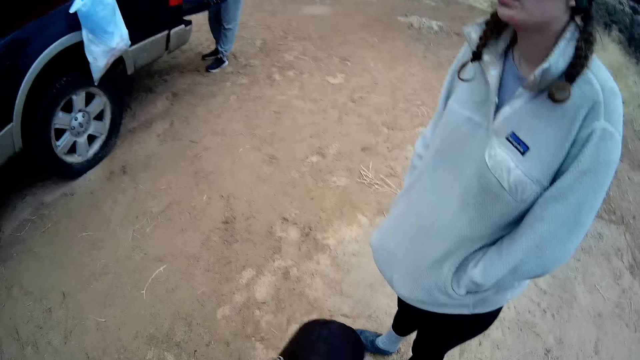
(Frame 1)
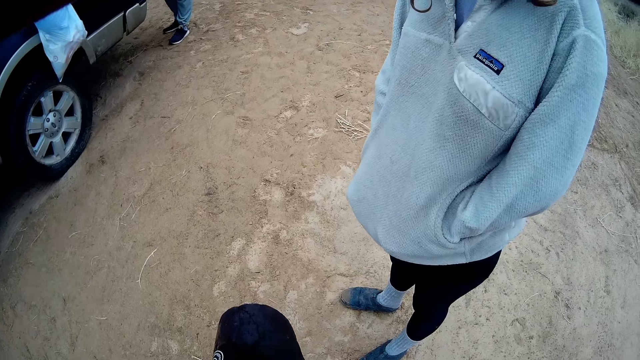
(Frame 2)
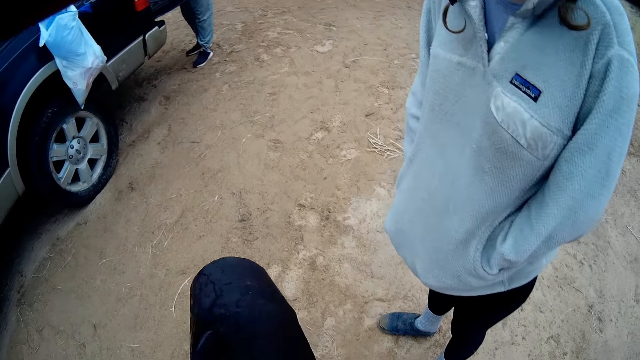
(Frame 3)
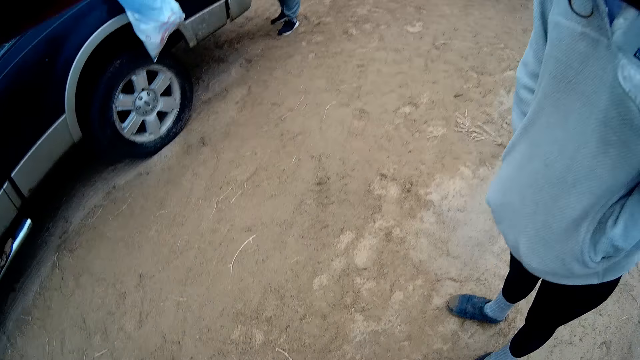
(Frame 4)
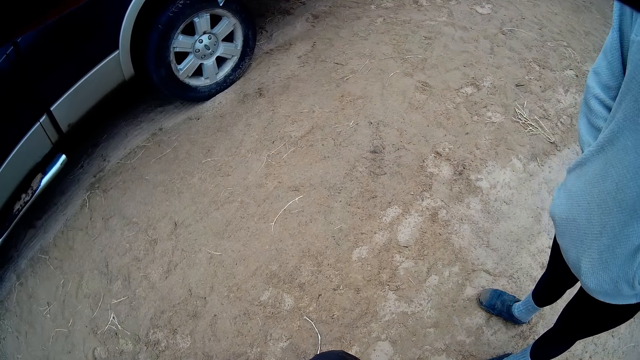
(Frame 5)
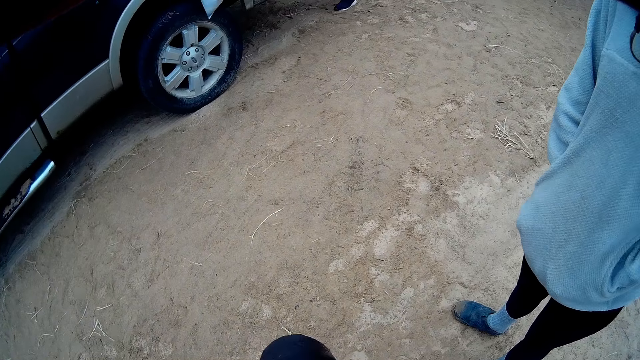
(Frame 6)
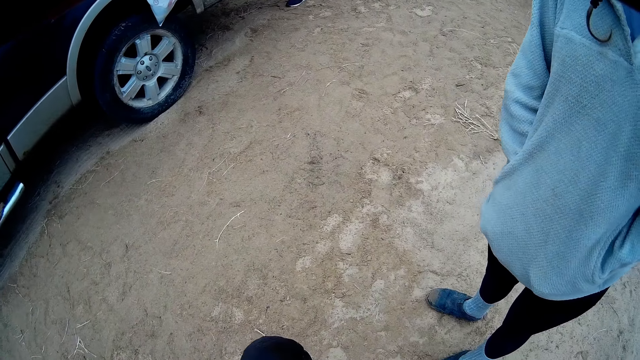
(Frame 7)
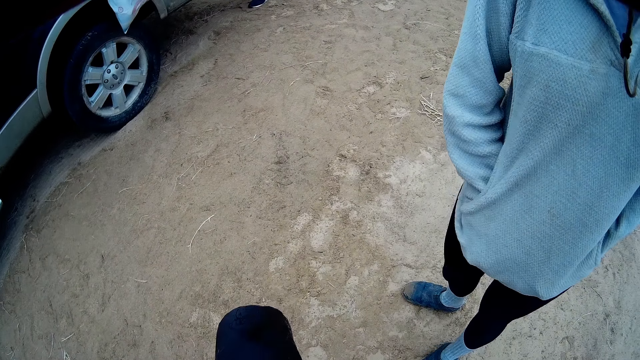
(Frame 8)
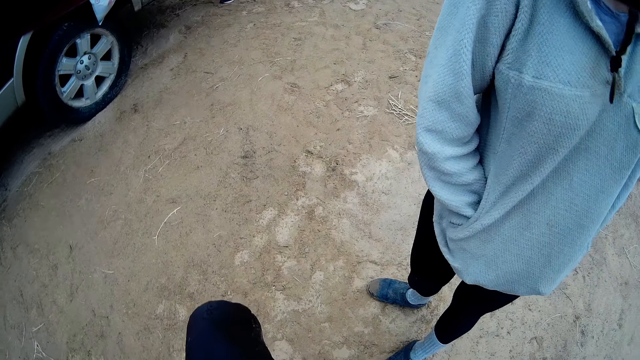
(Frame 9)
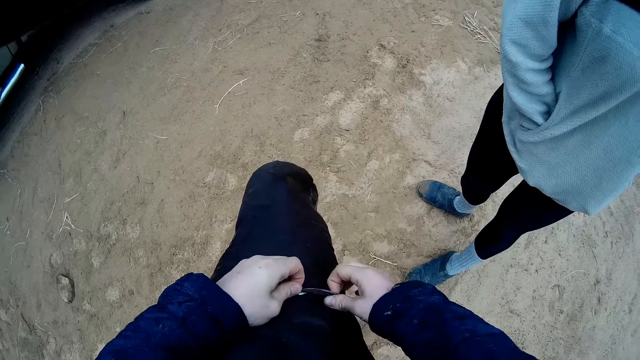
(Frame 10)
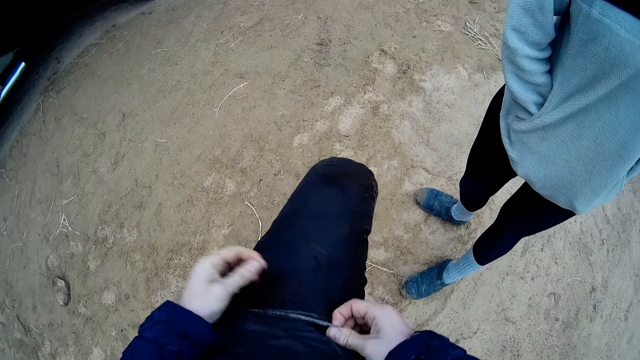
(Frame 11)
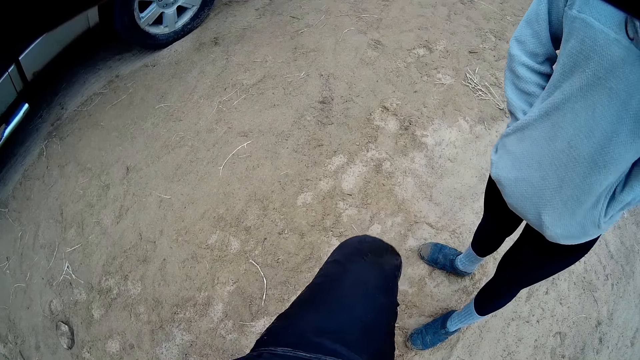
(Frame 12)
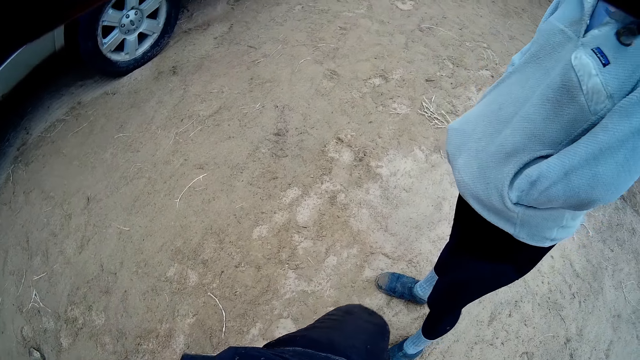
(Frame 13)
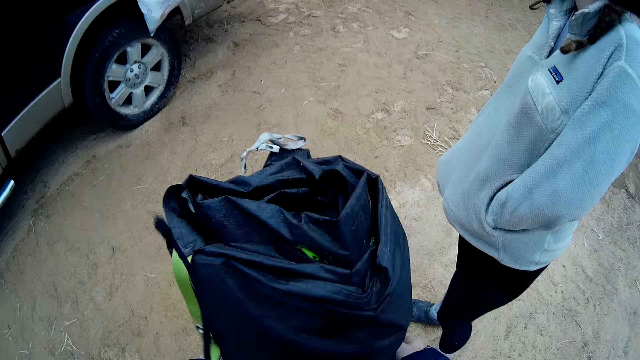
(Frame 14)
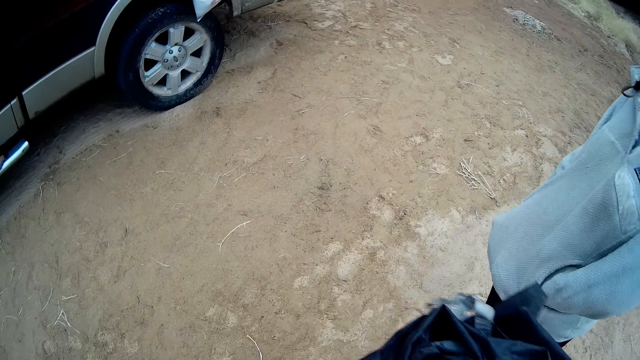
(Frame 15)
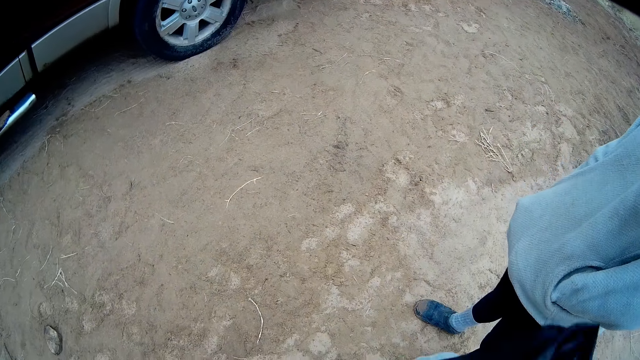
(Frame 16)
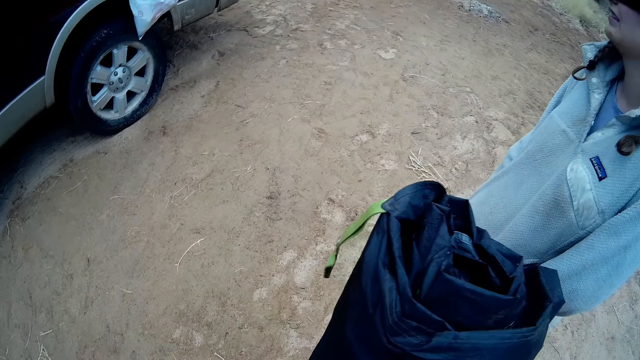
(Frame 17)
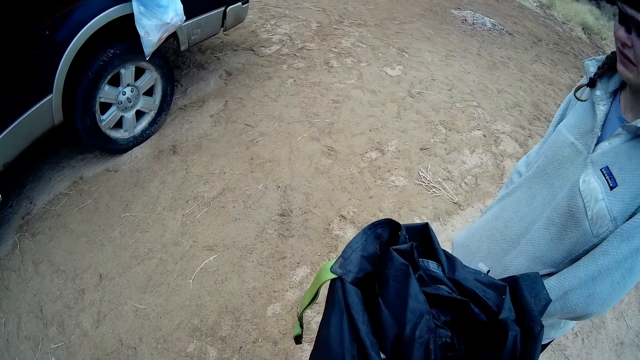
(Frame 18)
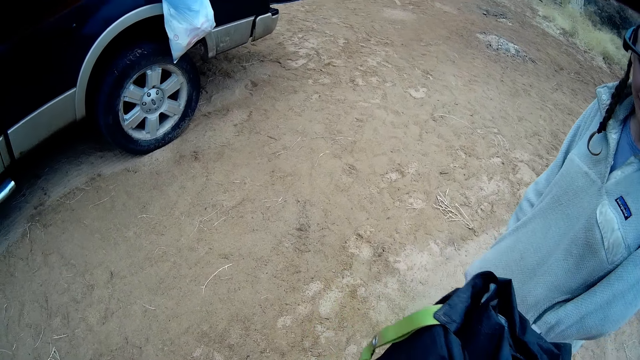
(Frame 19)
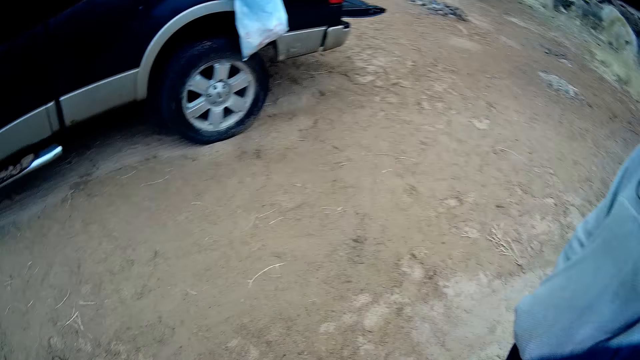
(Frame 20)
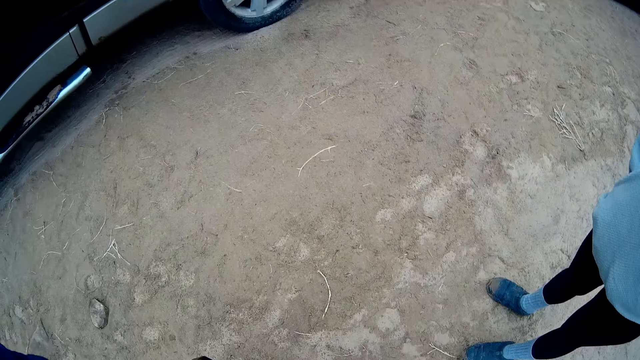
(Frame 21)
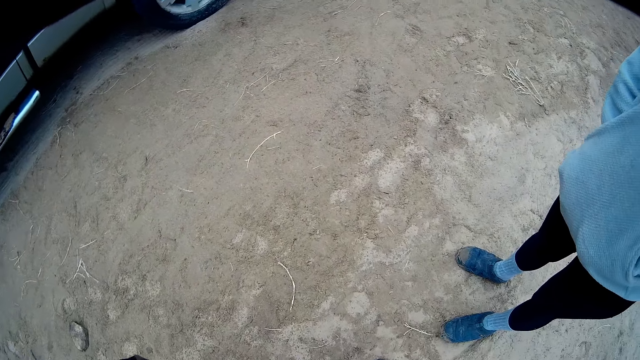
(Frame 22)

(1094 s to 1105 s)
The camera wearer moves a leg on the ground. A lady turns around. The camera wearer puts camping gears in a bag. They adjust the bag on a hand. The lady looks around a camping site.

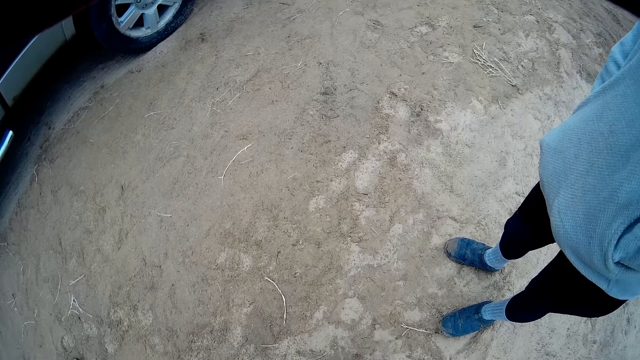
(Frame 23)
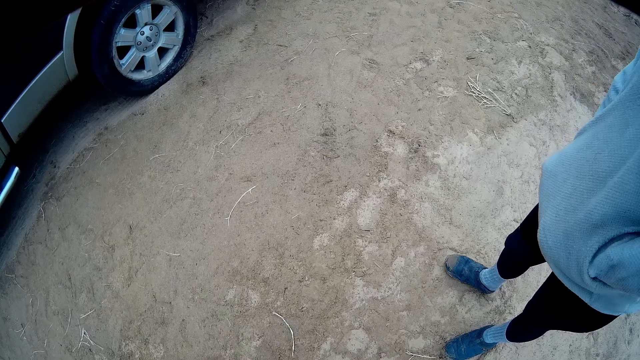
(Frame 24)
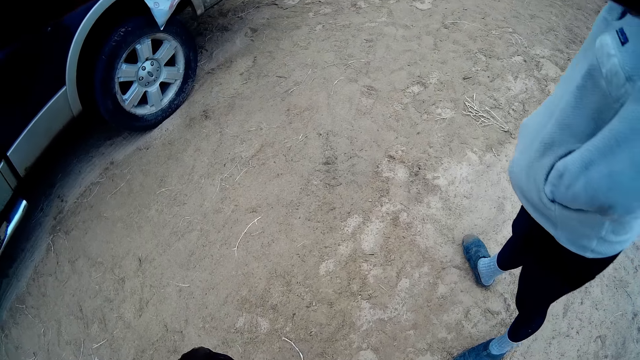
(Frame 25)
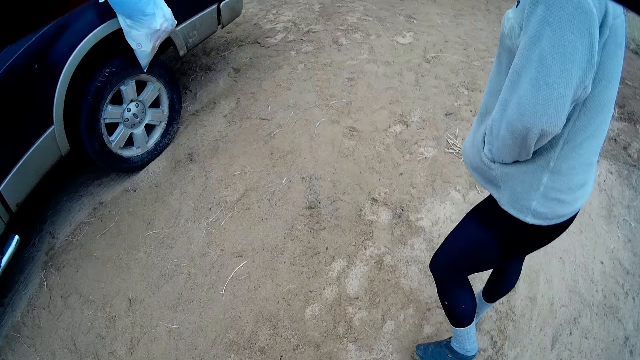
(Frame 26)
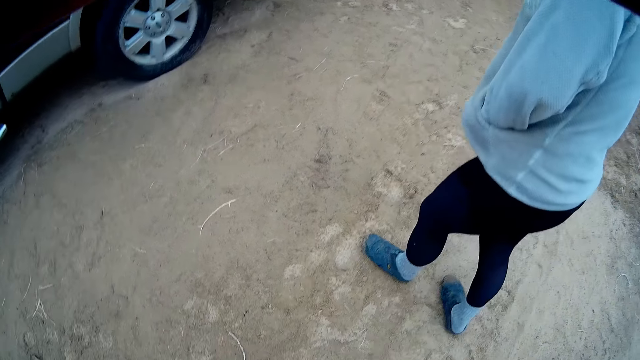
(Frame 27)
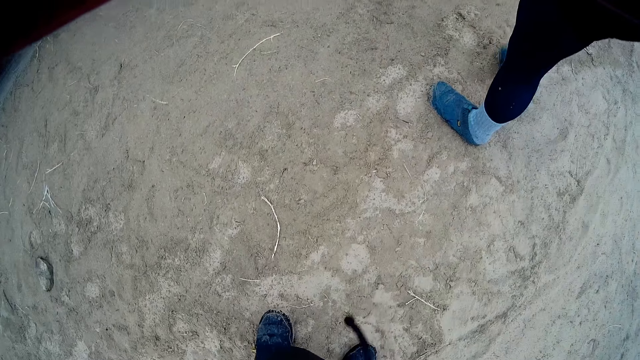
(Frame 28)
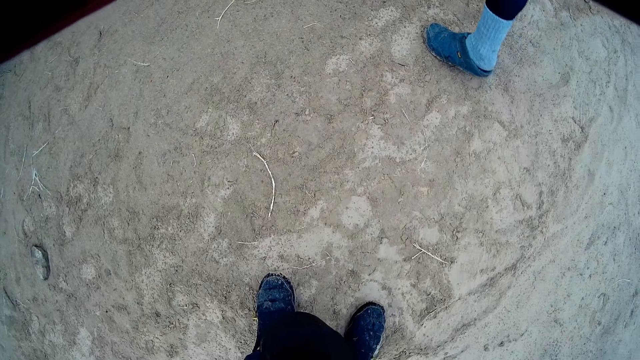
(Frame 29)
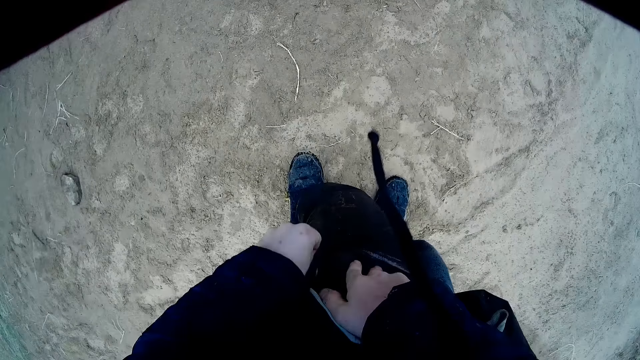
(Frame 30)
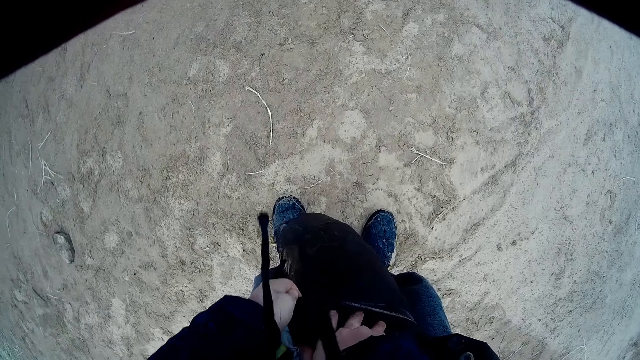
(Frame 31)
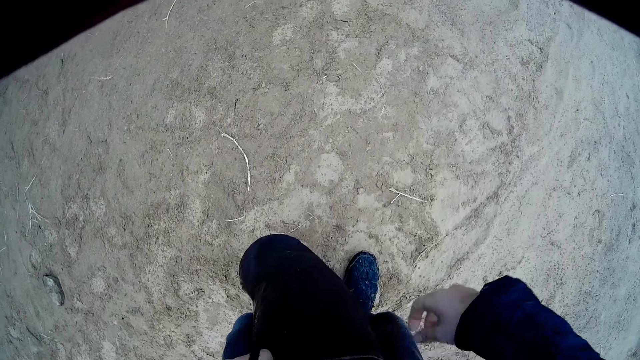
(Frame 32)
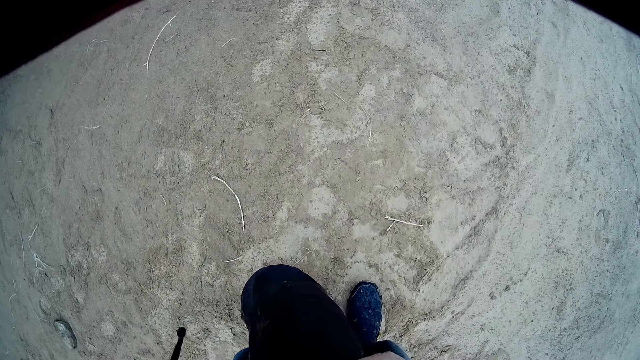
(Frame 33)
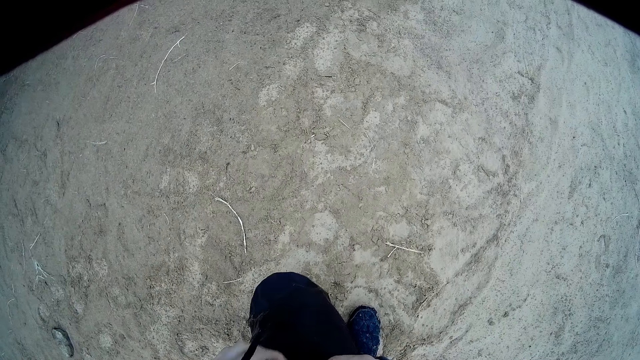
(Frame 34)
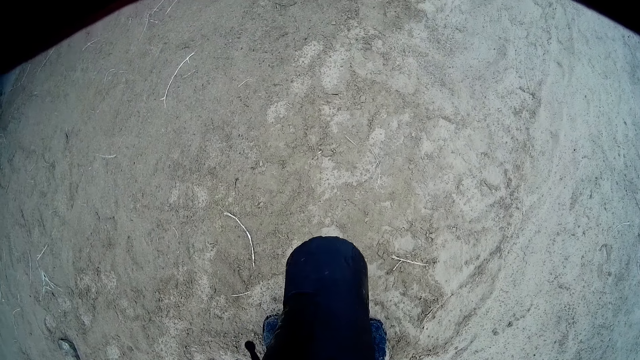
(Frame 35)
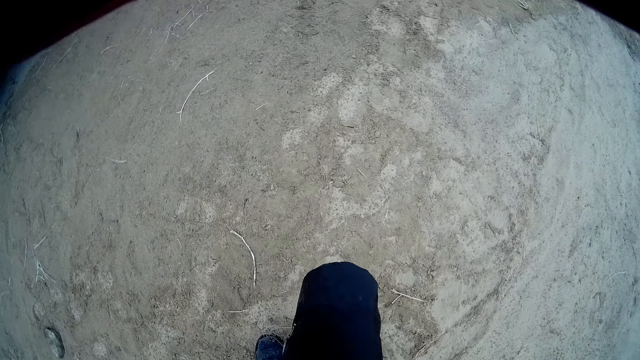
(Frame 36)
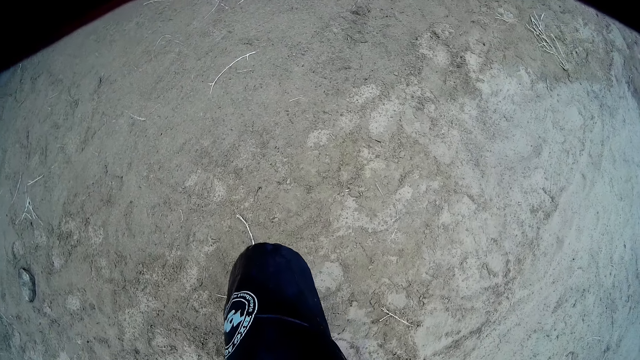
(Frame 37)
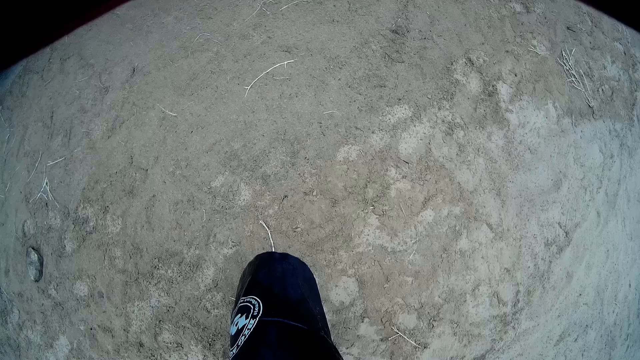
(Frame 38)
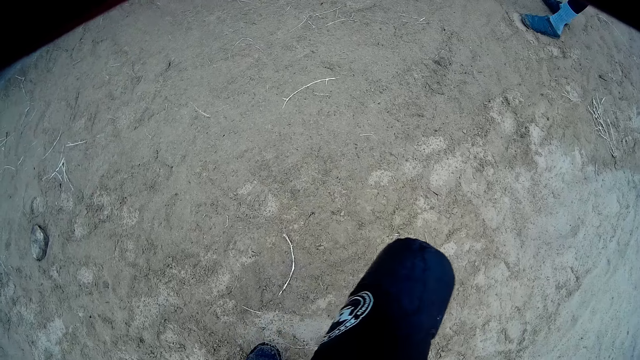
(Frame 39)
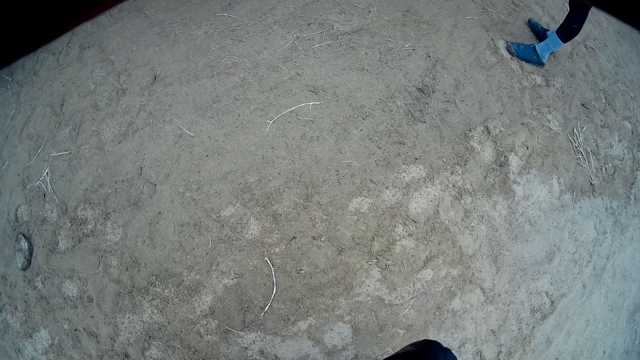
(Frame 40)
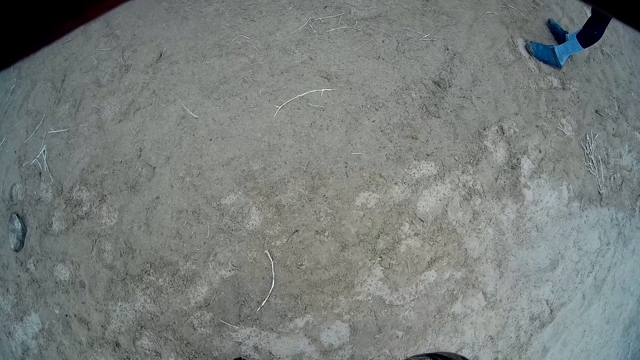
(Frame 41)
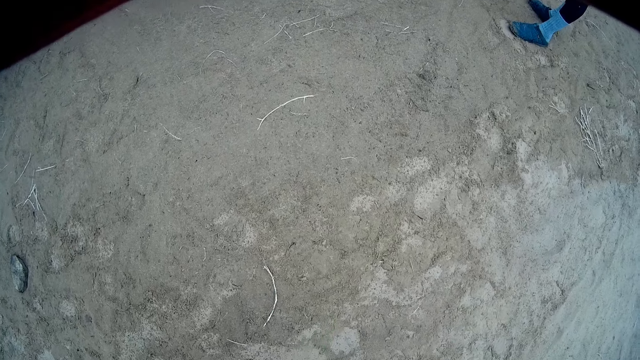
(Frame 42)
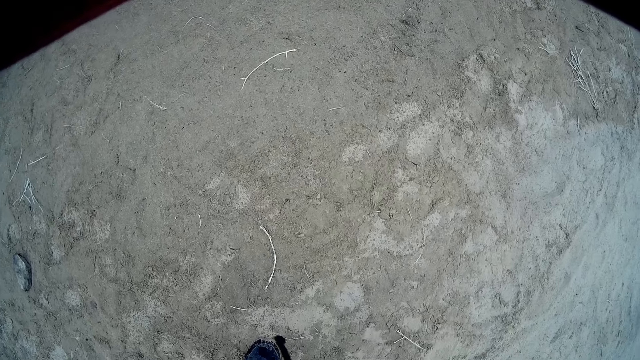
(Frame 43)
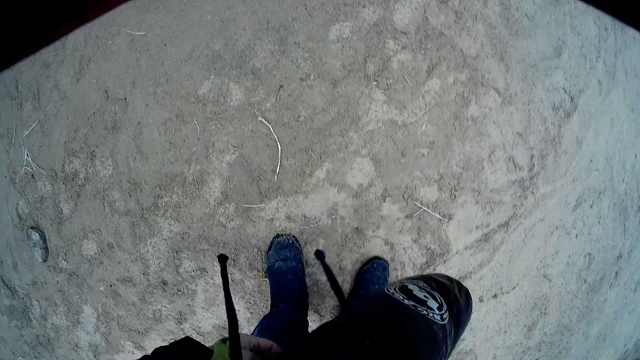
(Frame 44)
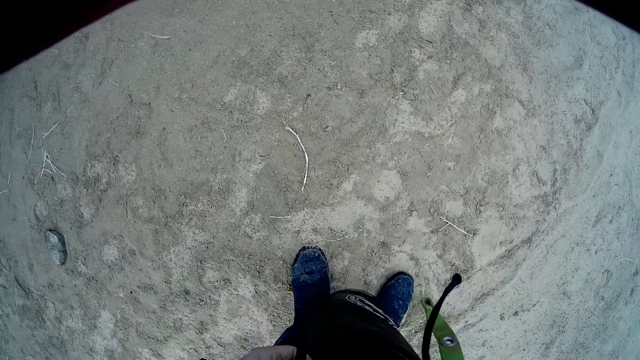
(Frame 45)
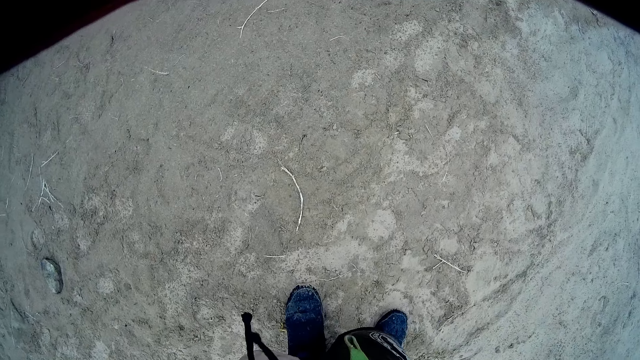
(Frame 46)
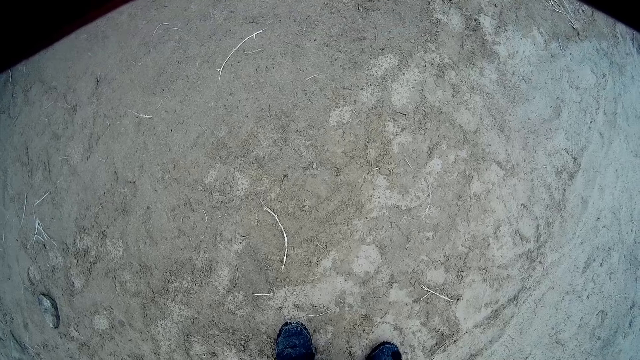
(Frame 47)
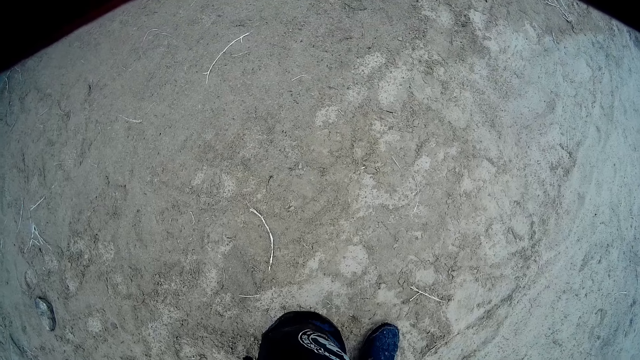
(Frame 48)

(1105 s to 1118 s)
A lady walks around a camping site. The camera wearer looks around the camping site. They adjust a bag with hands. The lady looks around the camping site.
